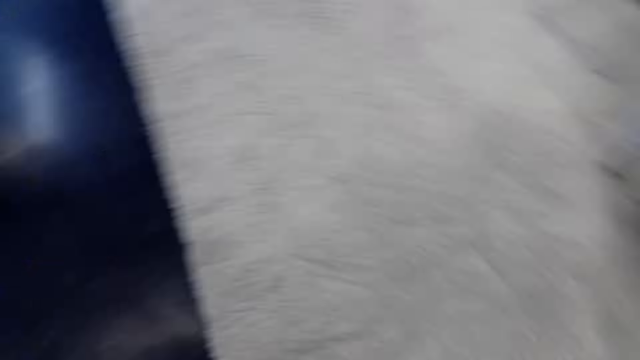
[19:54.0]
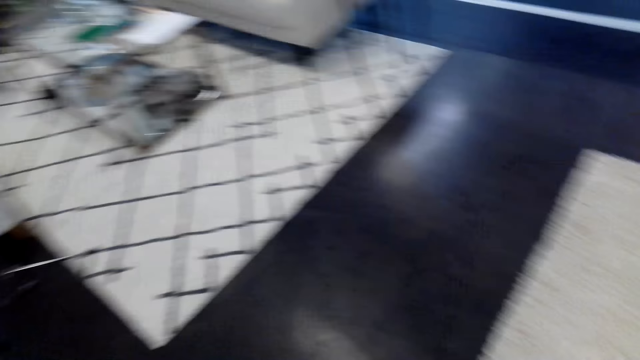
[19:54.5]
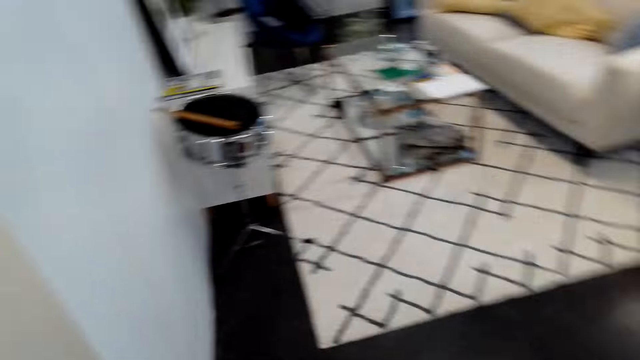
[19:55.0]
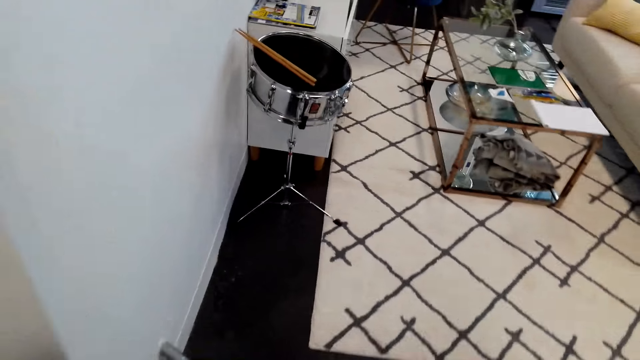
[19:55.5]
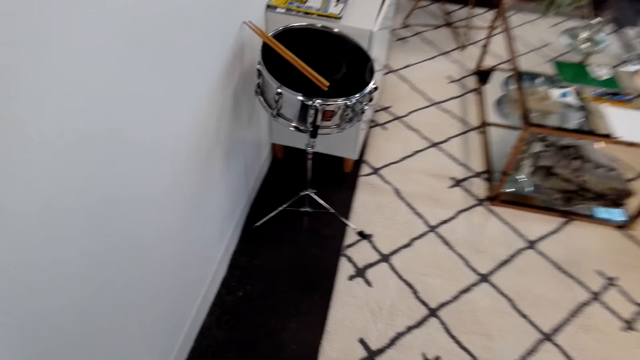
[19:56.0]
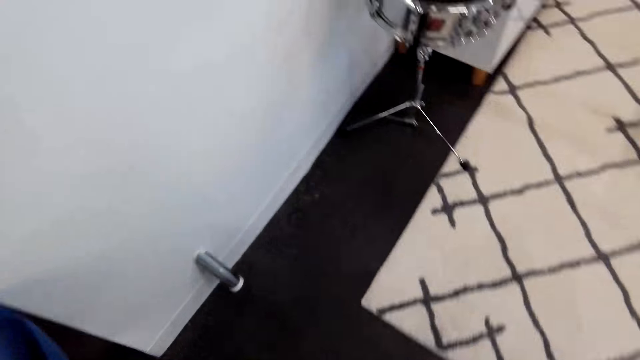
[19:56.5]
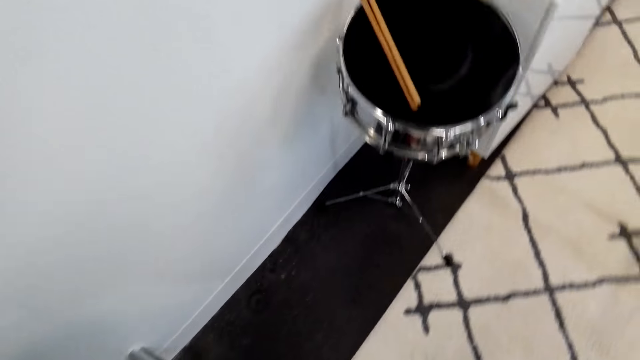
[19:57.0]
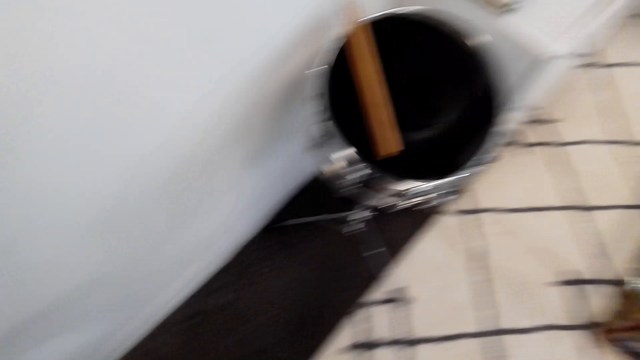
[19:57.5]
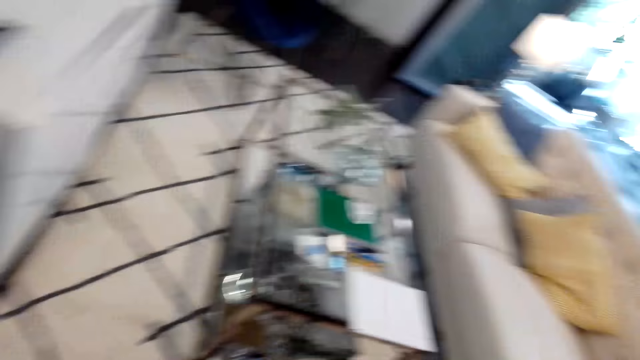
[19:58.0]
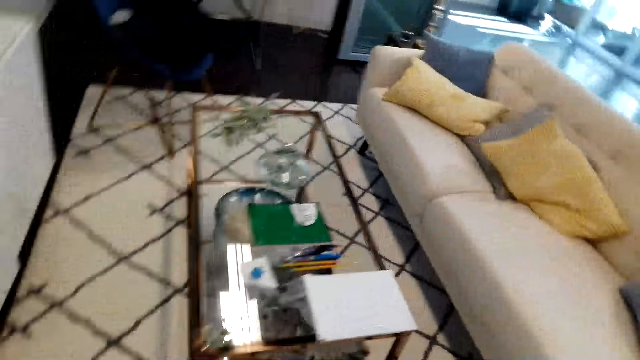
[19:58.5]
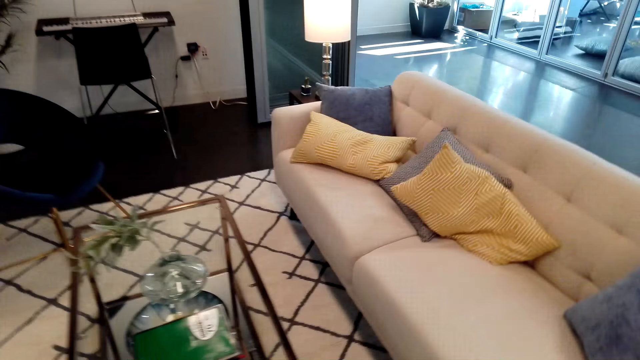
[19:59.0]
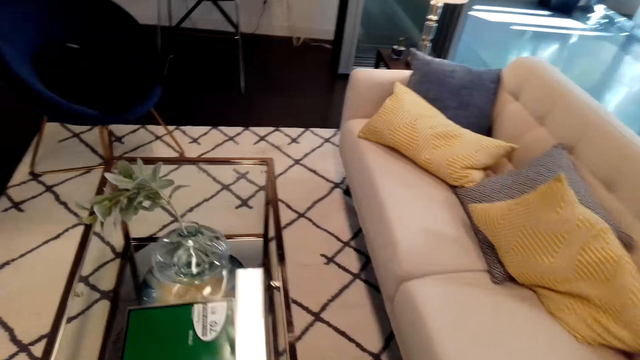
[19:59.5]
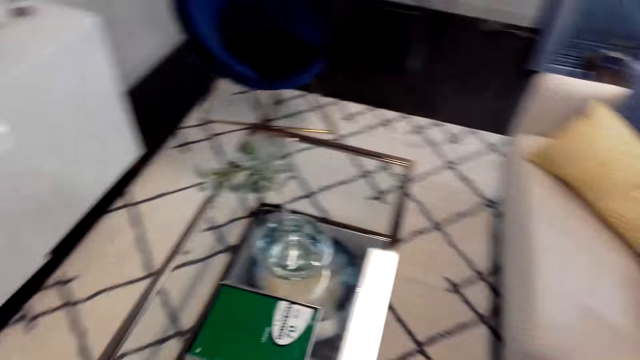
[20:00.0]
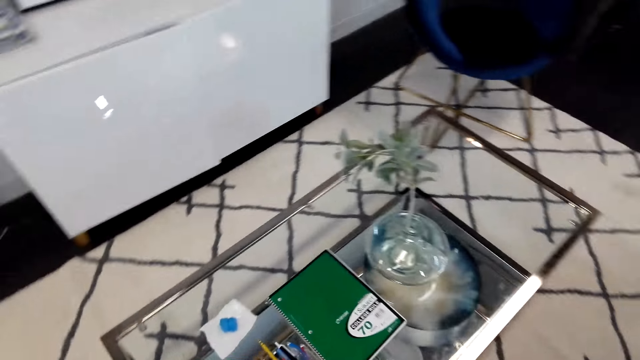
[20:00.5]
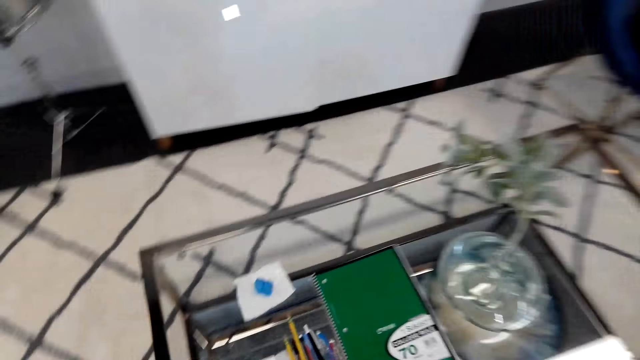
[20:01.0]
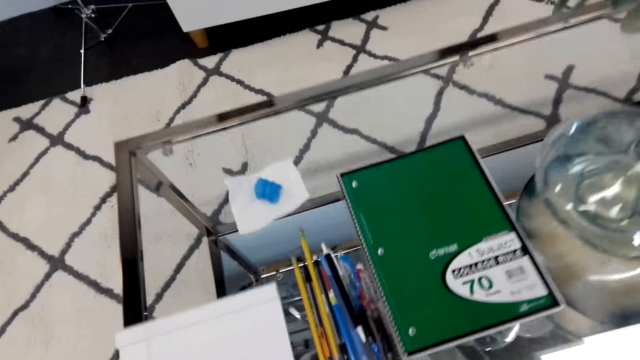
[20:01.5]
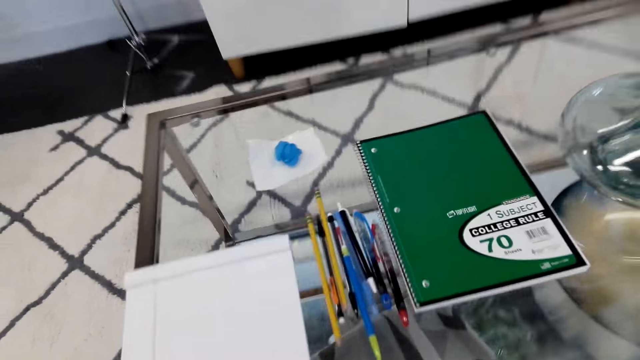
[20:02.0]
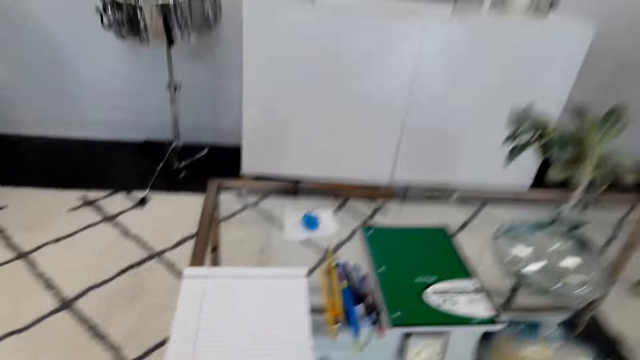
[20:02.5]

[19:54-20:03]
The camera wearer walks around the house.

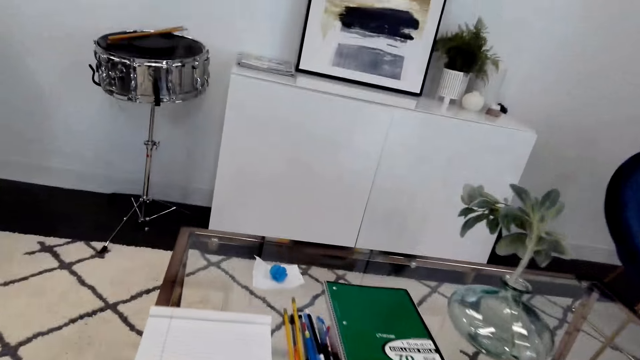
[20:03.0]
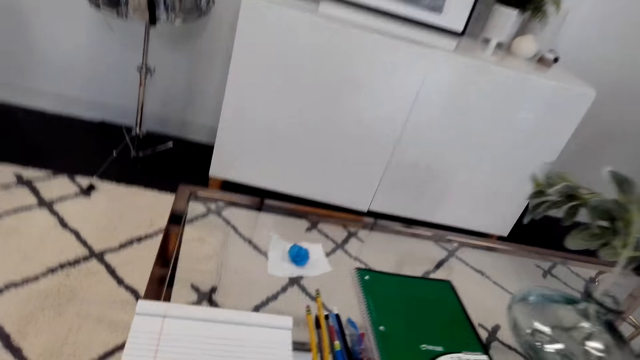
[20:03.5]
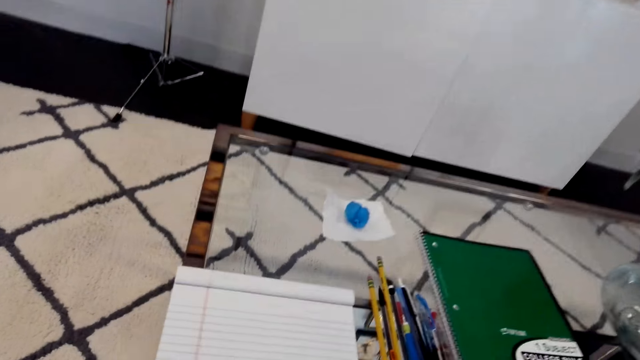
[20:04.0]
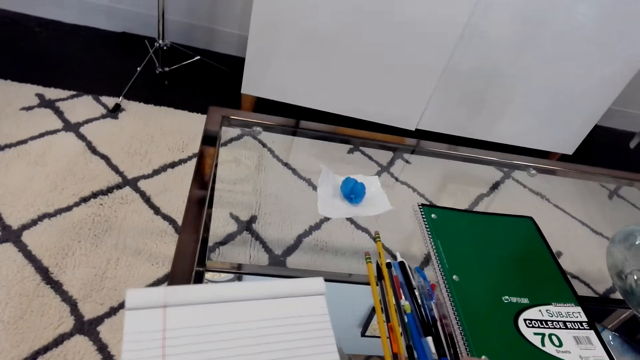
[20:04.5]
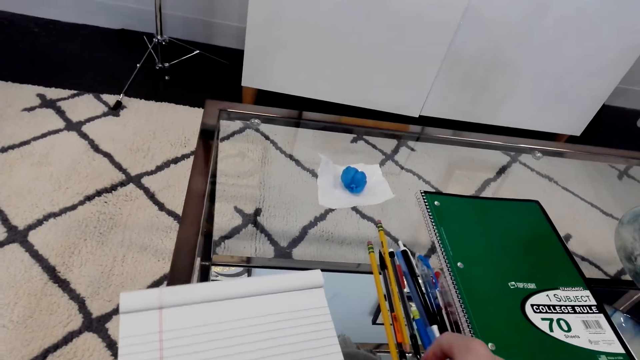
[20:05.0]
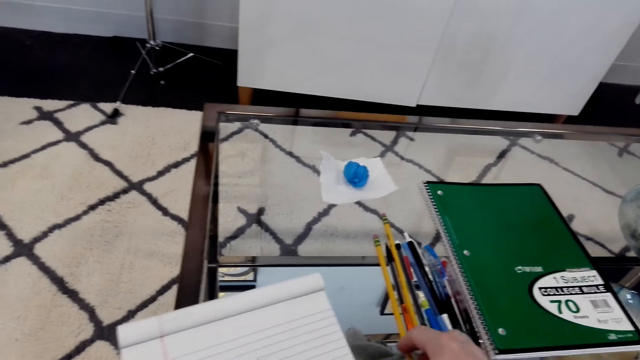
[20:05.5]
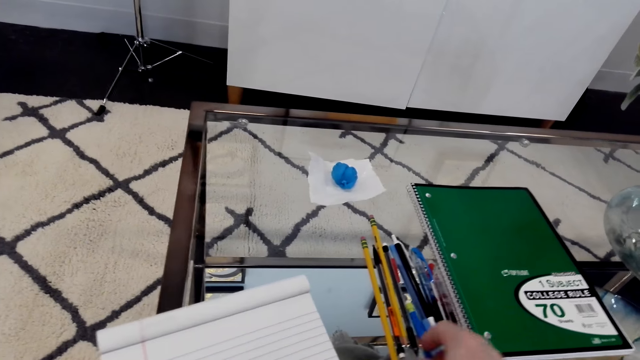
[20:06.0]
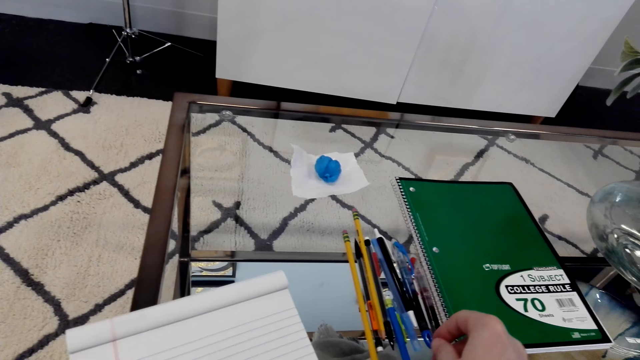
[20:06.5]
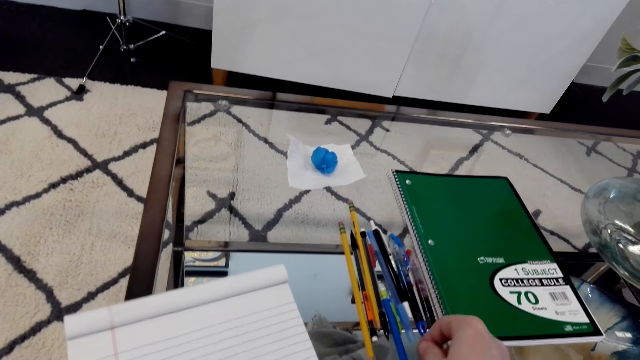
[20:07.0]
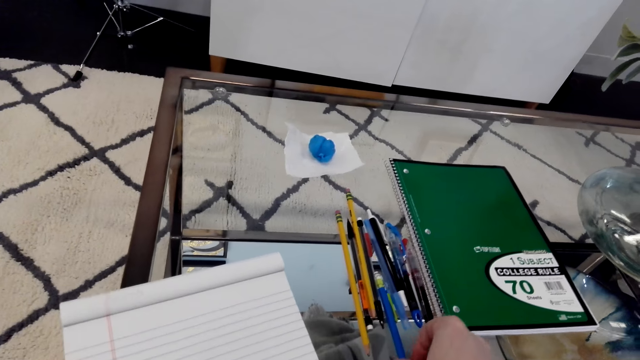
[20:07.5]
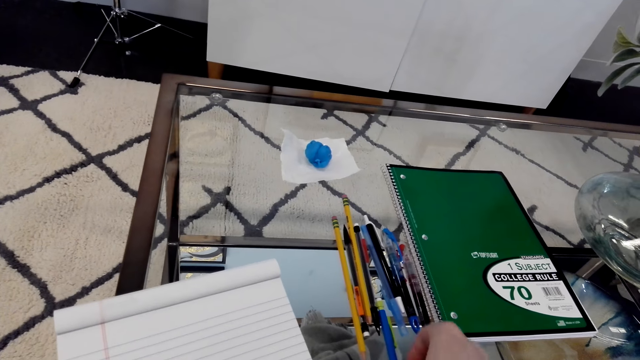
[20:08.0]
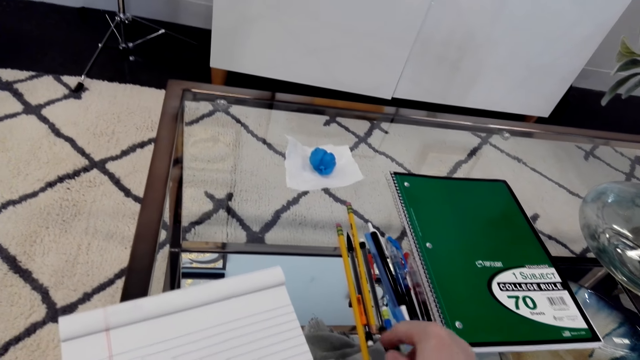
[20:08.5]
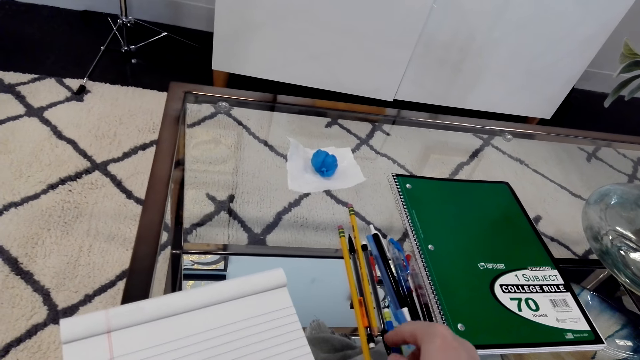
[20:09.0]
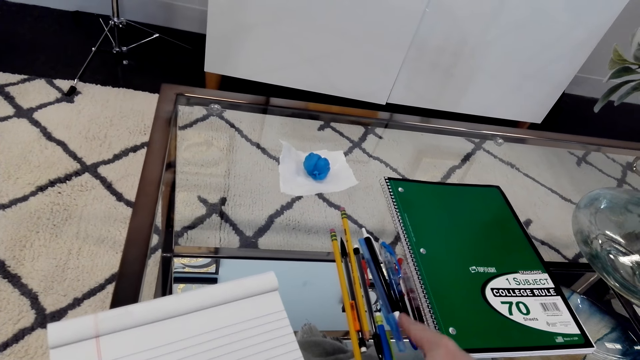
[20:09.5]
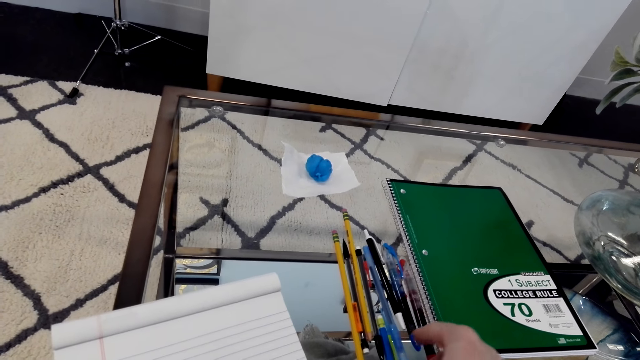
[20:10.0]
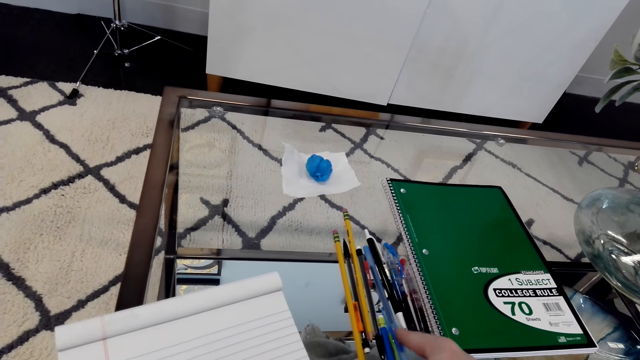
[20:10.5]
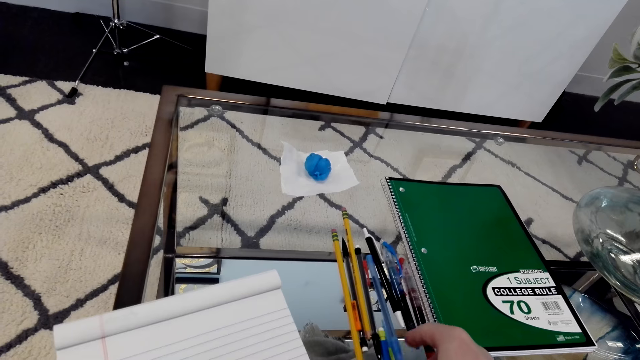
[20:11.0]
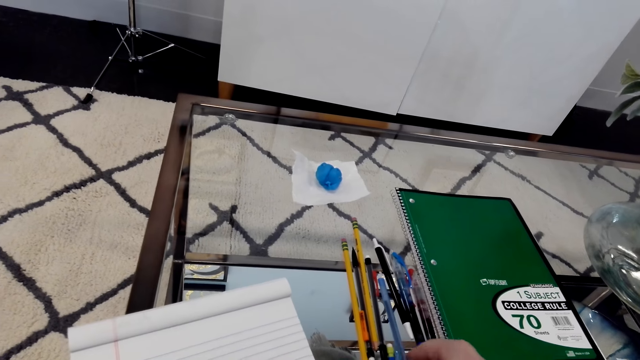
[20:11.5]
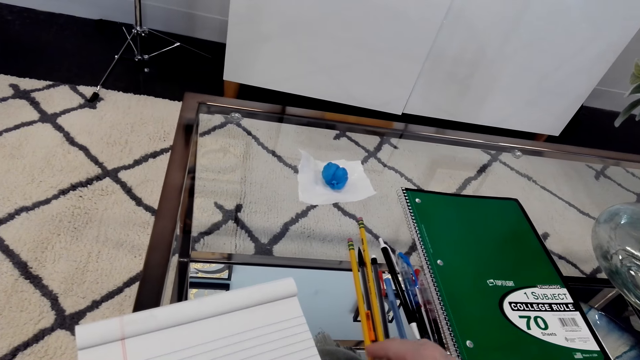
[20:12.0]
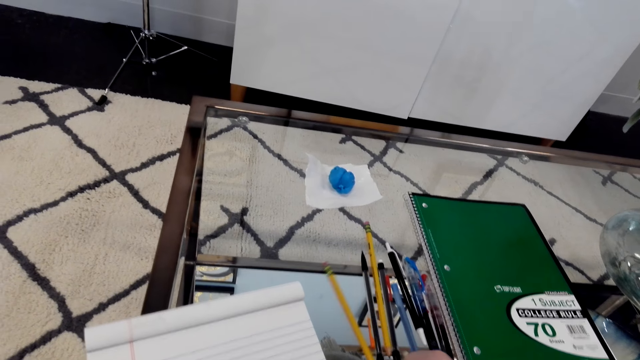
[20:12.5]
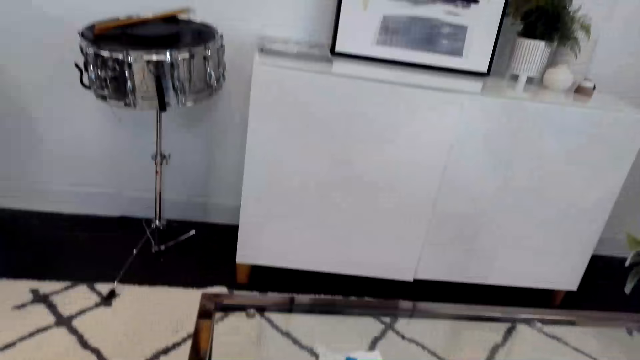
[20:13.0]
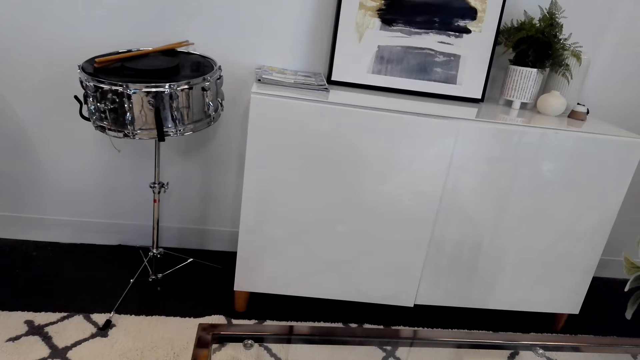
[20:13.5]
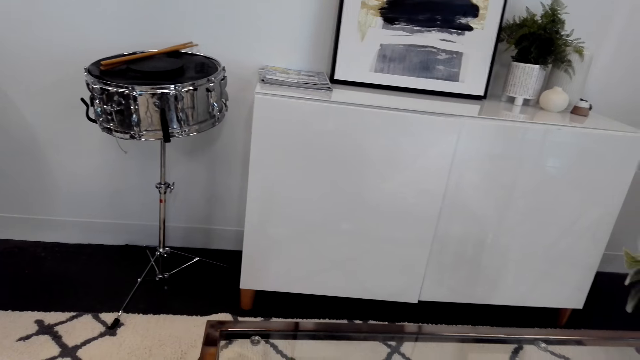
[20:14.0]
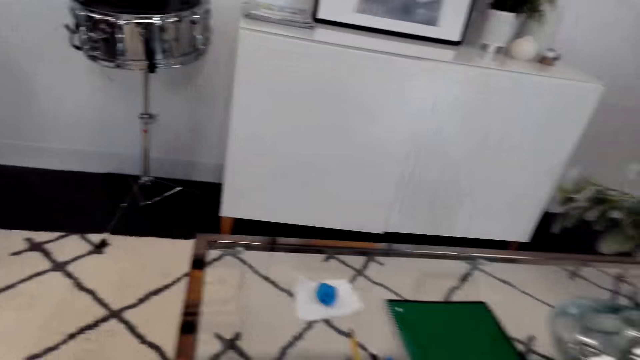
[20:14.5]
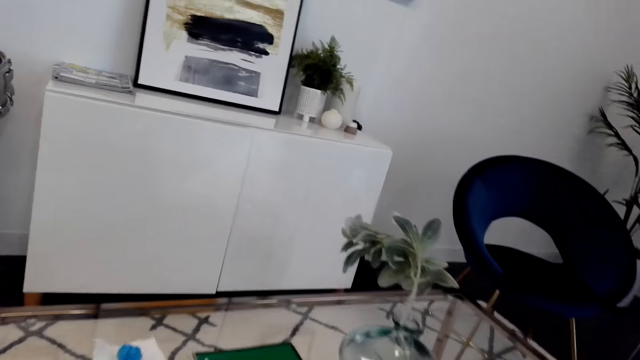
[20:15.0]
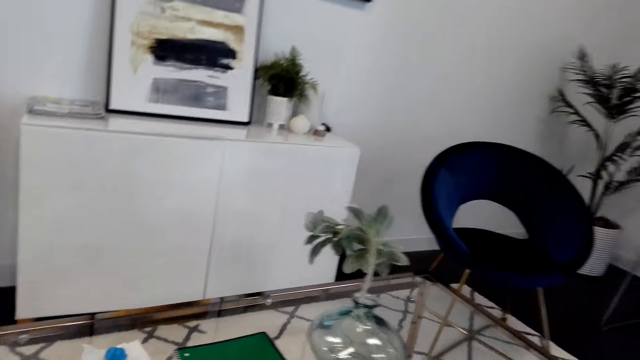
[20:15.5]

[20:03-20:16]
The camera wearer sits down. They pull a pencil. They pick up the pencil. They look around.
